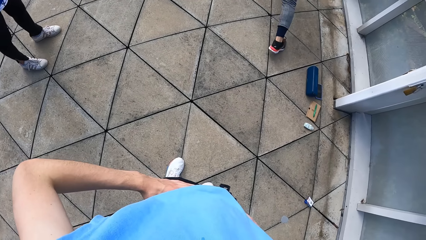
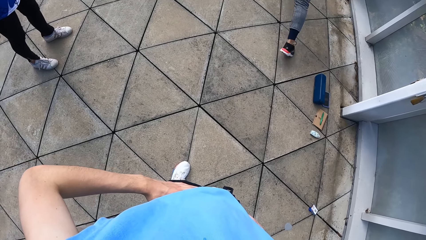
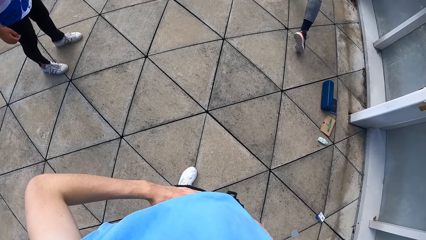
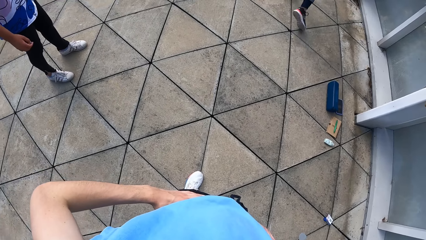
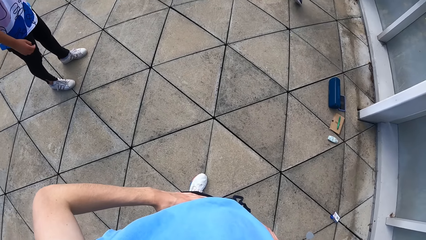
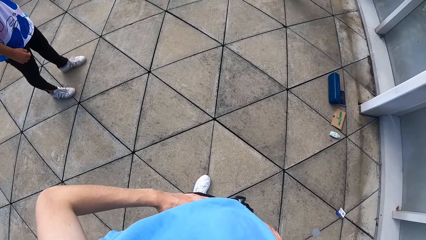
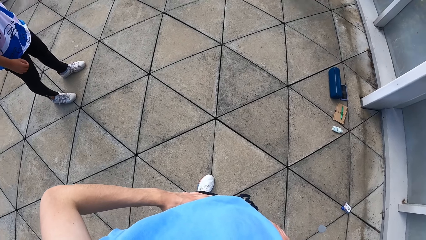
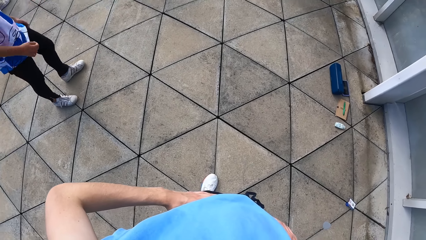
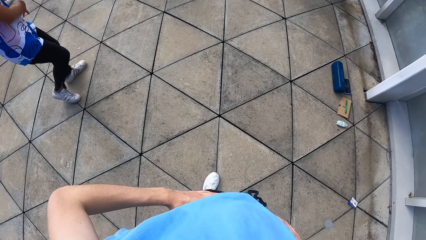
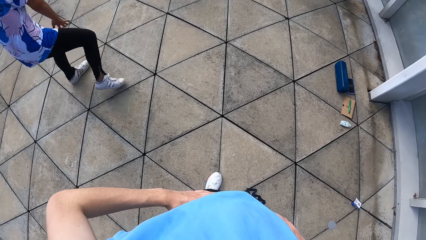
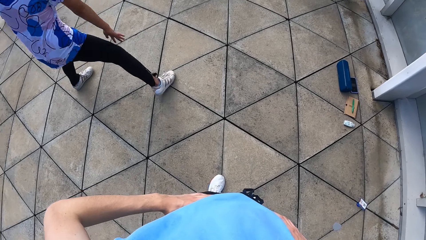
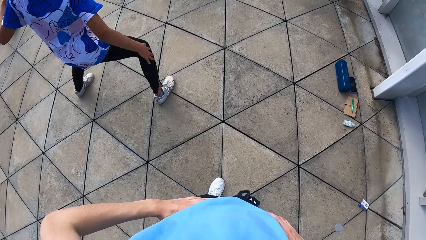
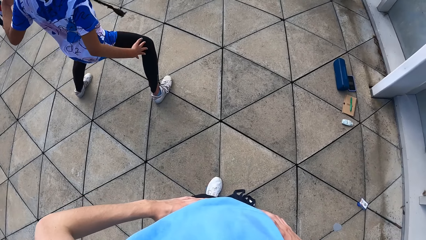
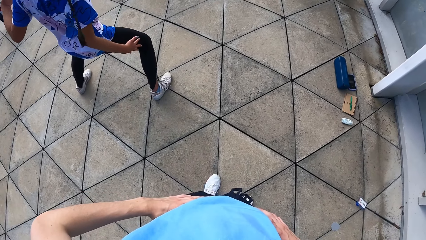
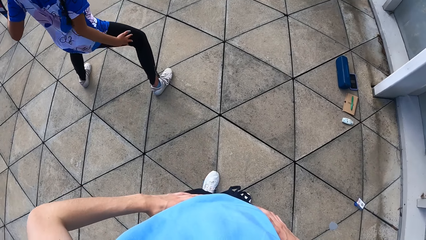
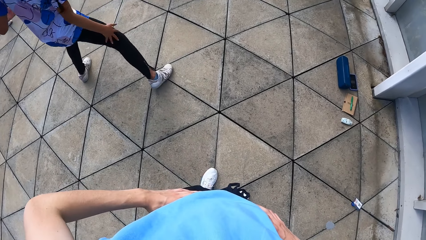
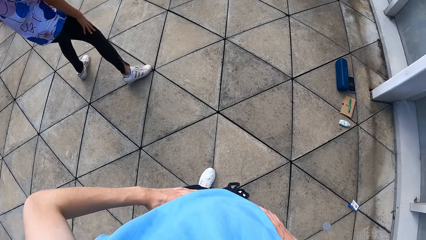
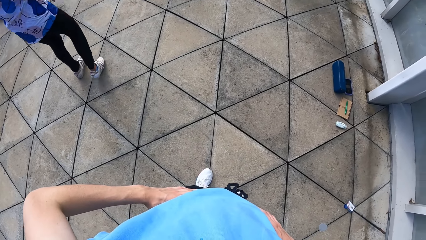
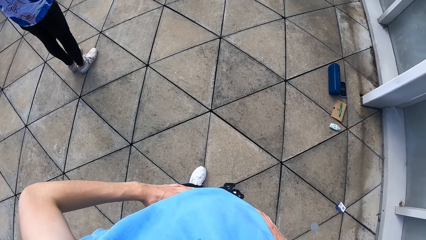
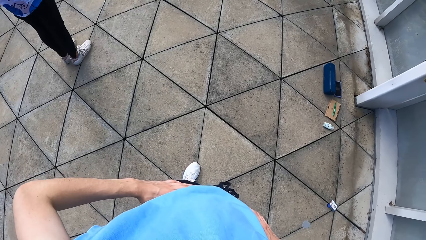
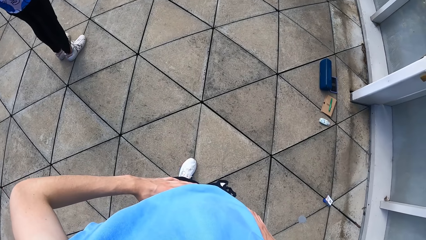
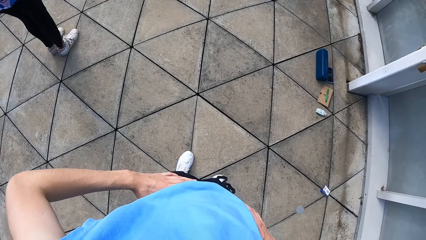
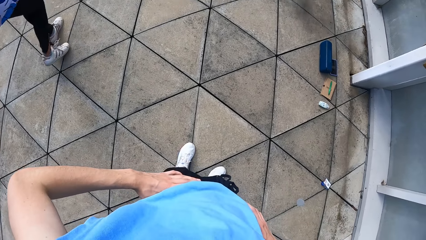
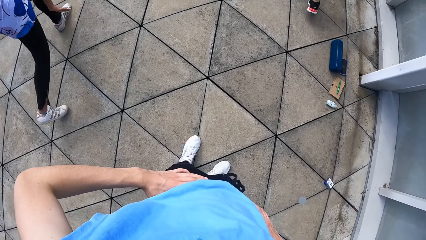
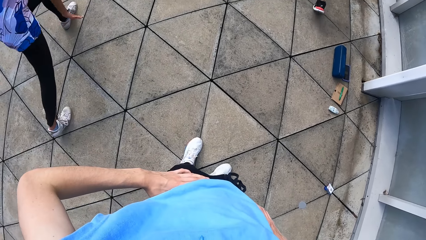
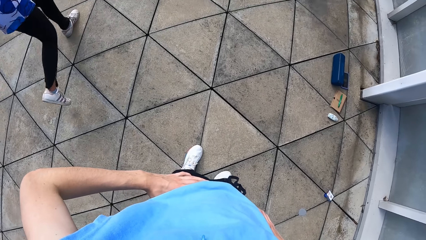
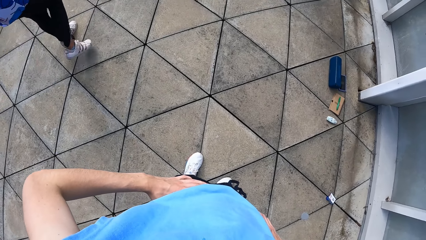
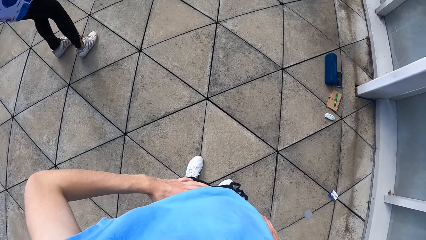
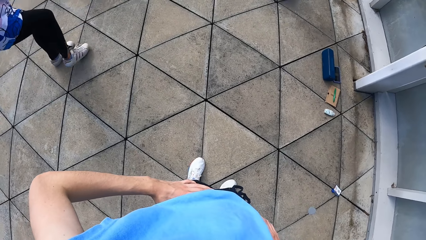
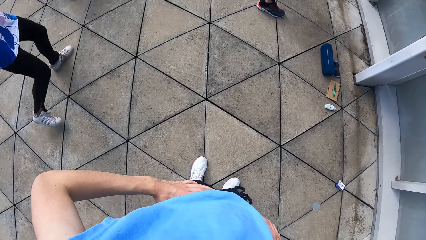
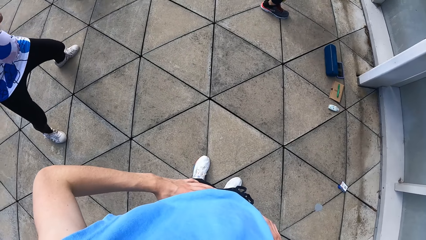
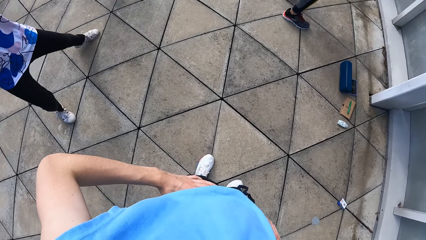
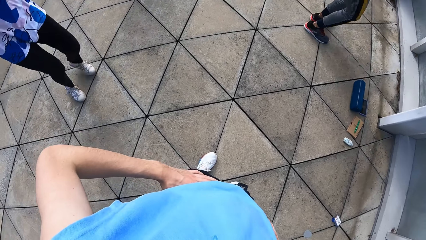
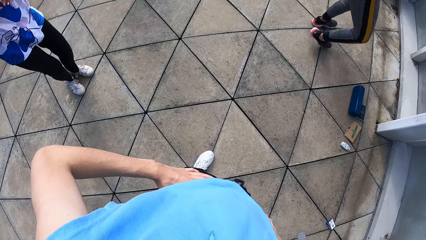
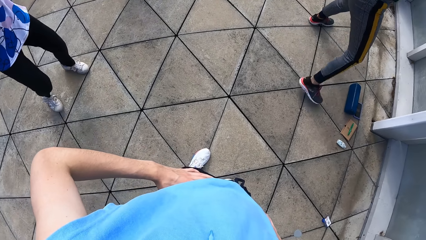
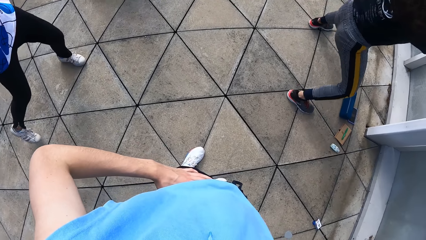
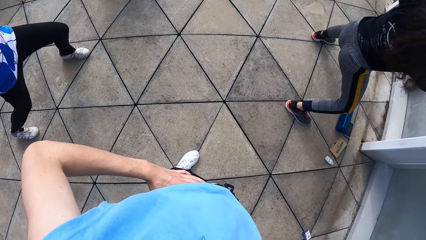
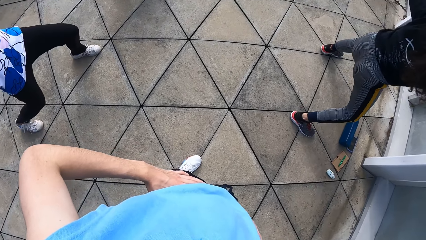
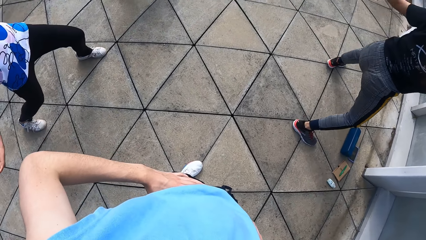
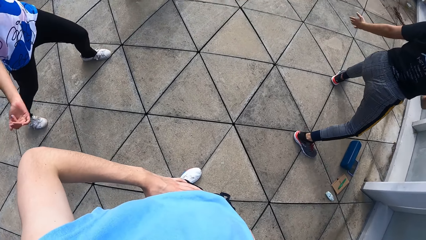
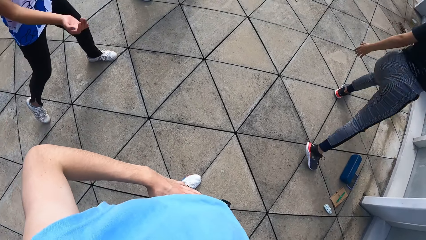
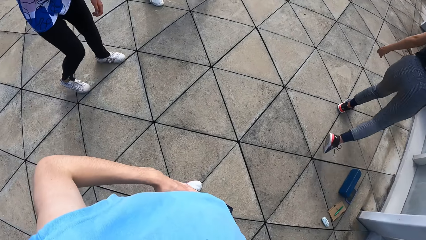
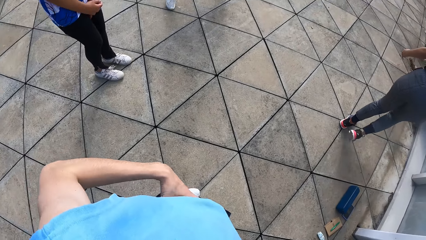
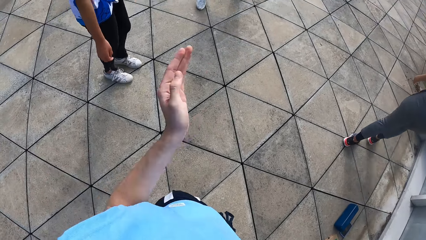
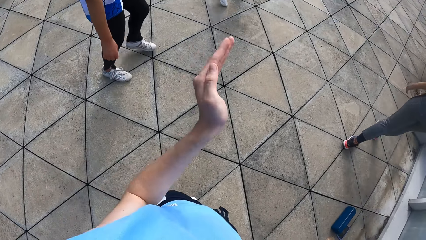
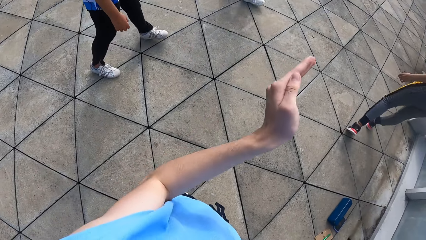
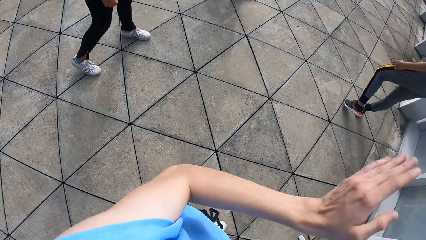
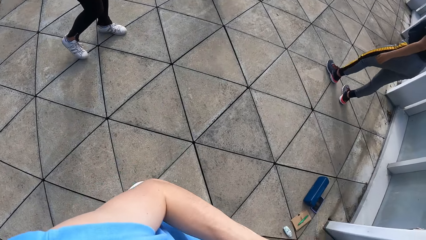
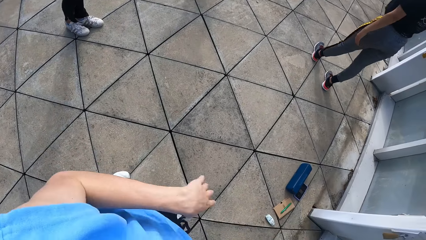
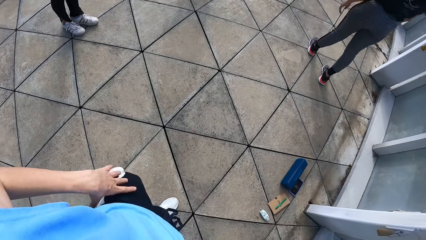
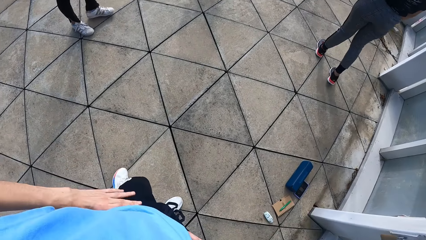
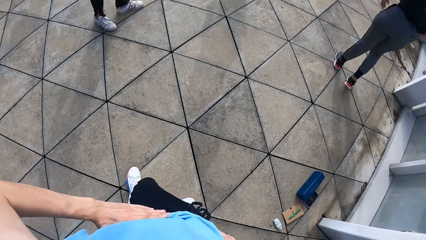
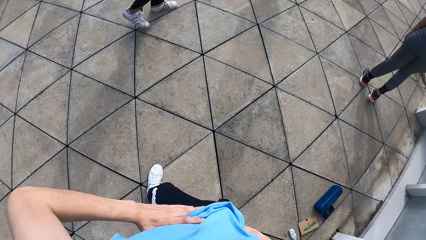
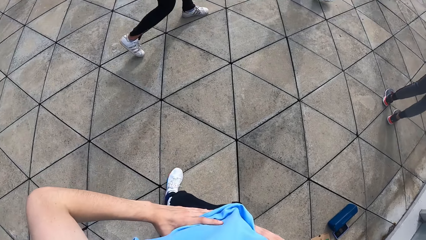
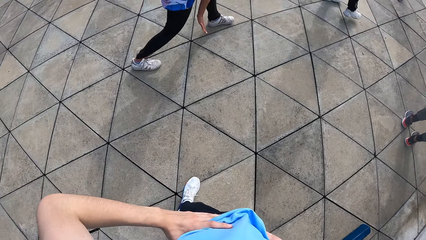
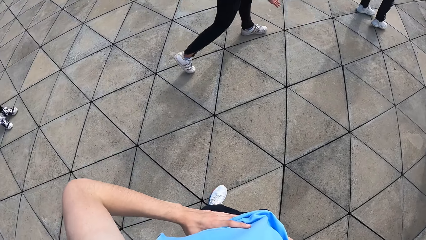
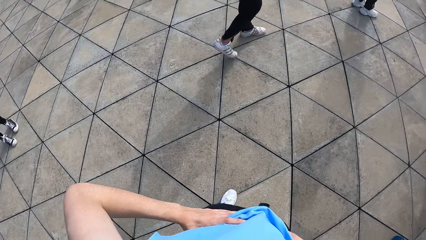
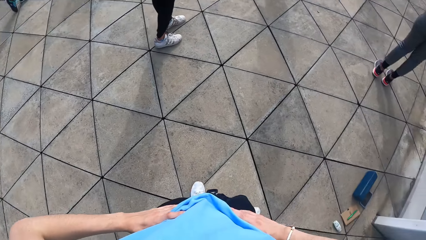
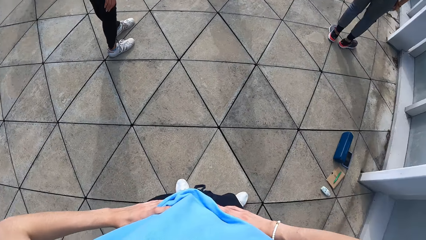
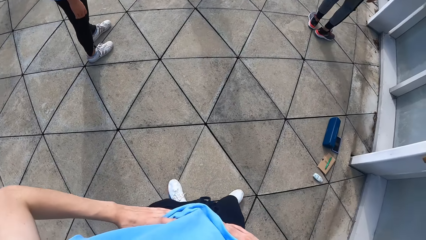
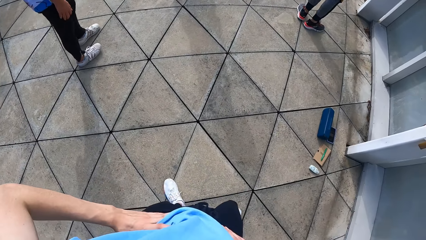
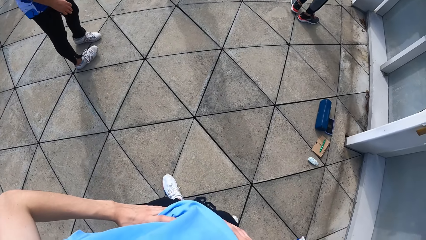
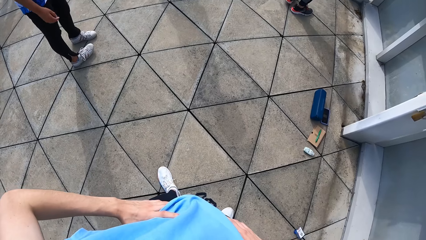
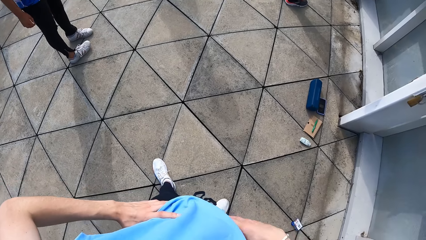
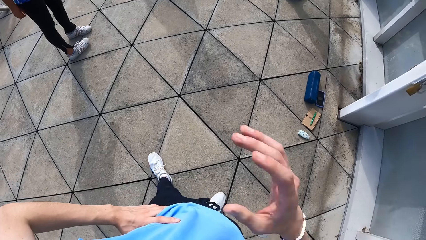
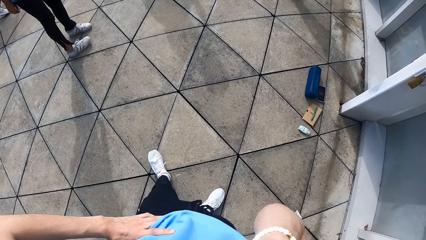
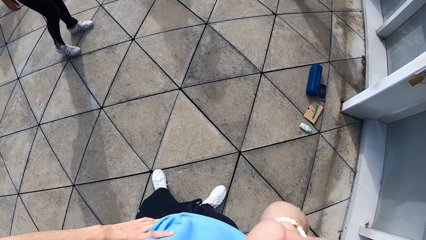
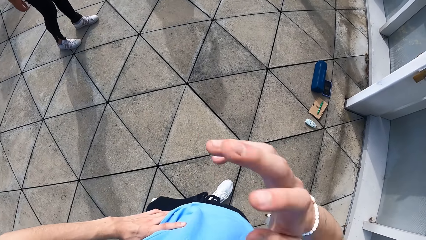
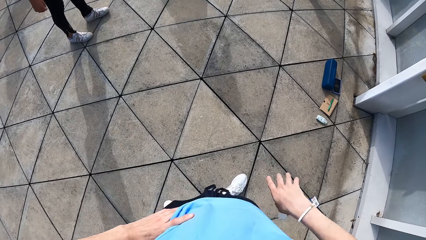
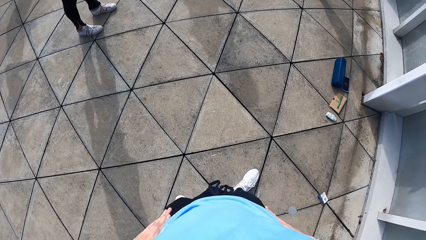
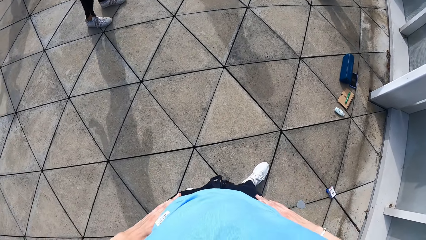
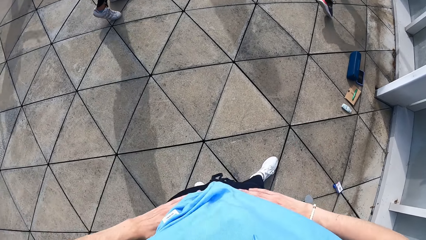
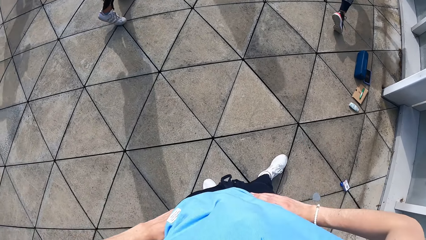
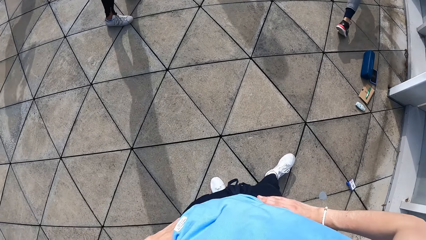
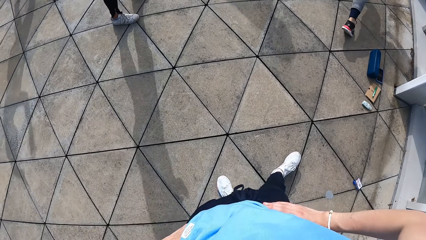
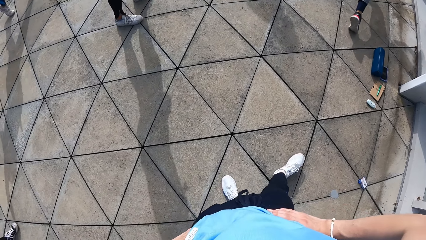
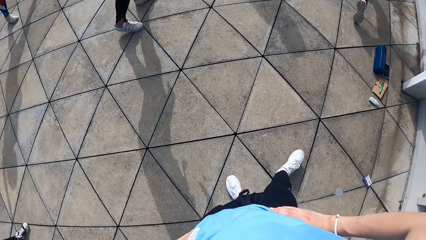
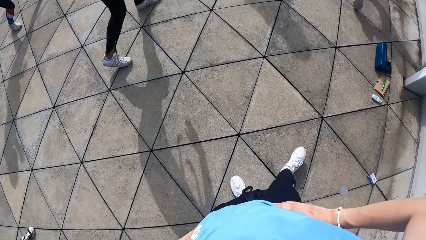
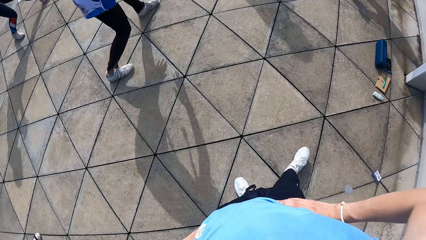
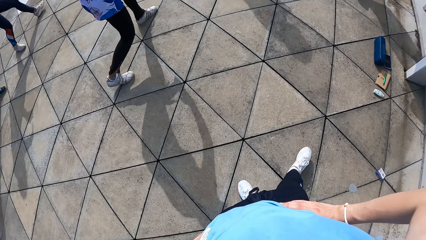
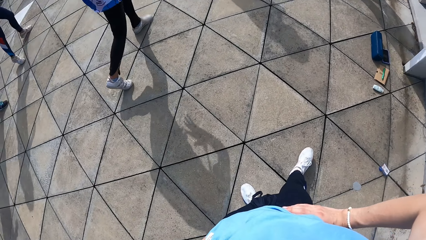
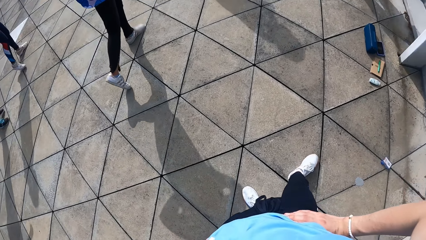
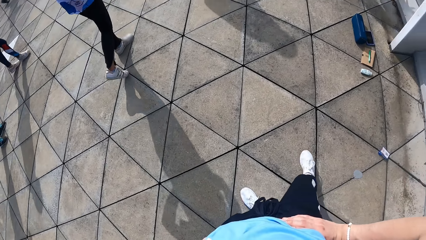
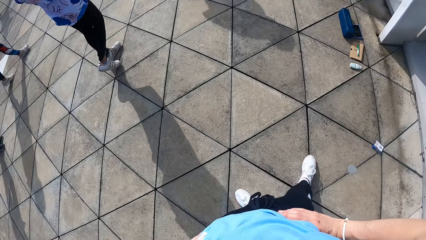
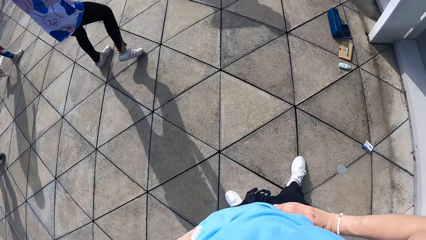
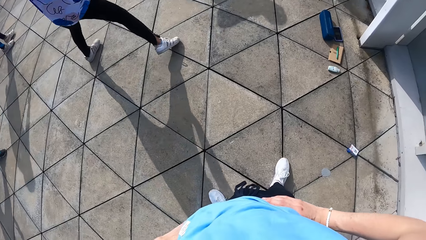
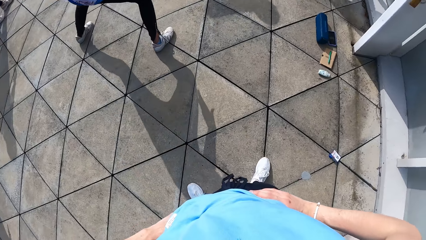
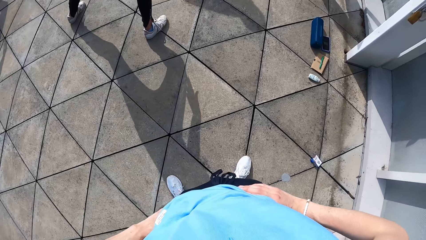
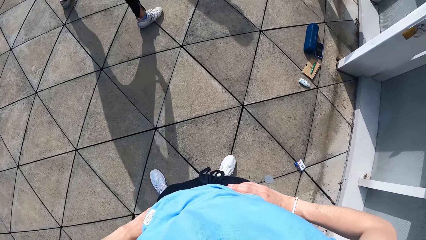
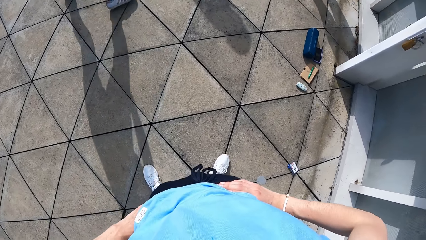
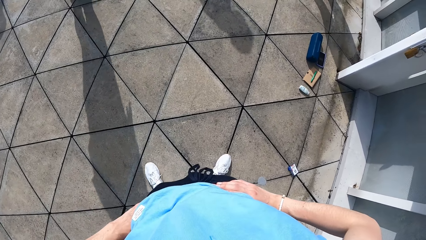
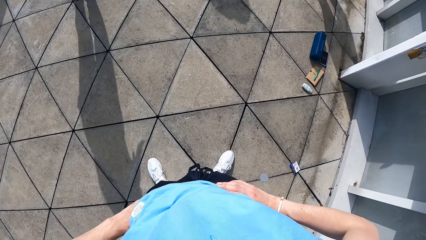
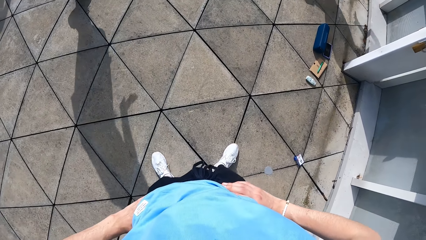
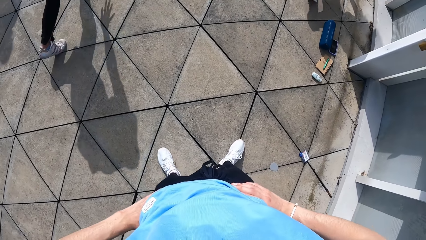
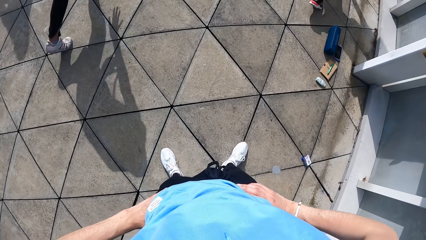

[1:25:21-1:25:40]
The camera wearer swings her hand. She moves her left hand. She holds her waist. She cleans her face with her left hand. She touches her face. She holds her waist with her right hand.
